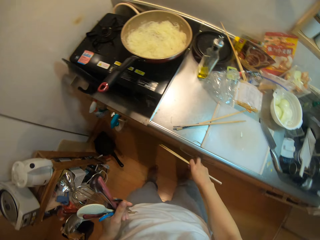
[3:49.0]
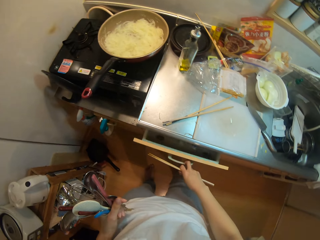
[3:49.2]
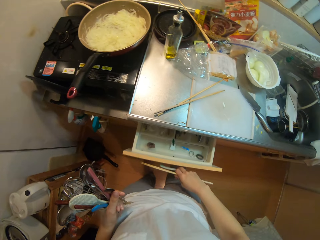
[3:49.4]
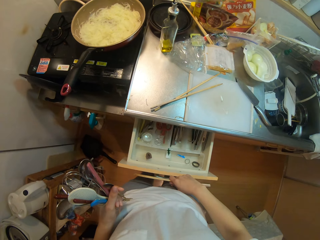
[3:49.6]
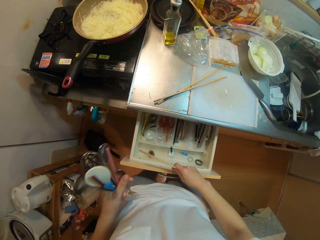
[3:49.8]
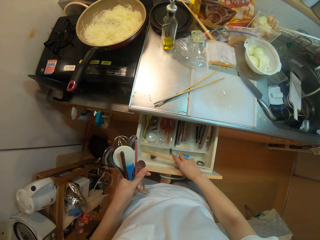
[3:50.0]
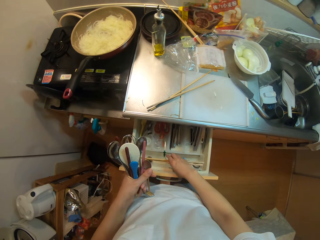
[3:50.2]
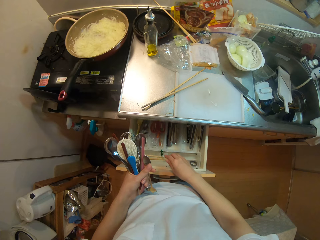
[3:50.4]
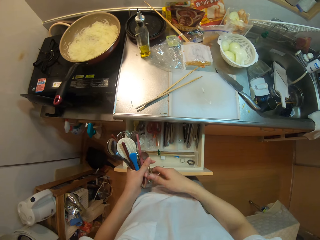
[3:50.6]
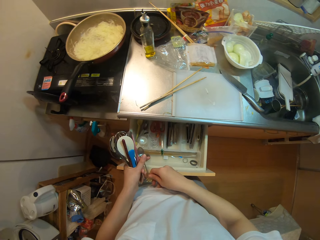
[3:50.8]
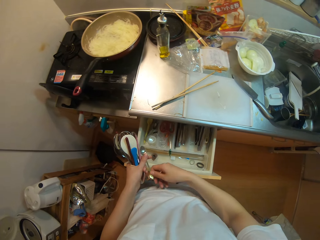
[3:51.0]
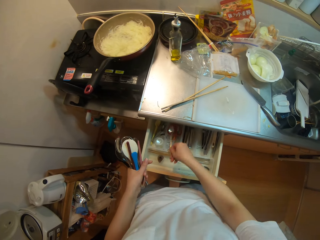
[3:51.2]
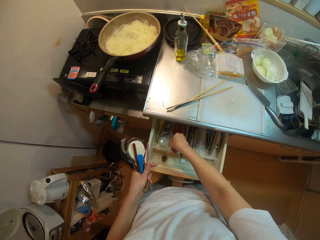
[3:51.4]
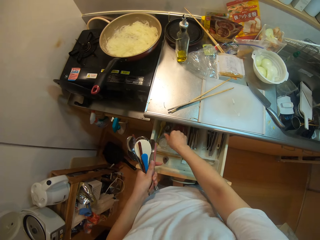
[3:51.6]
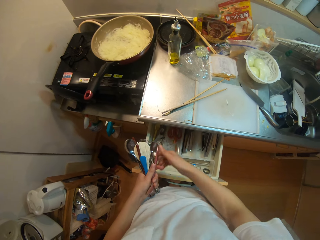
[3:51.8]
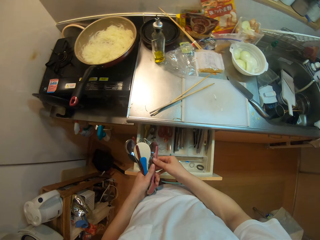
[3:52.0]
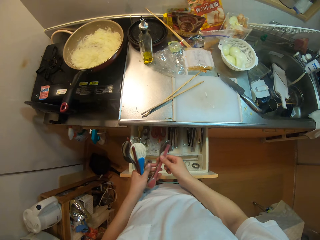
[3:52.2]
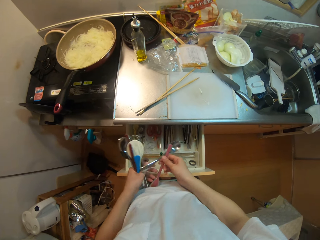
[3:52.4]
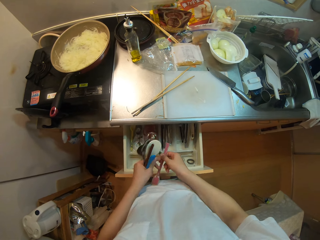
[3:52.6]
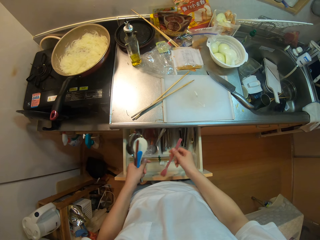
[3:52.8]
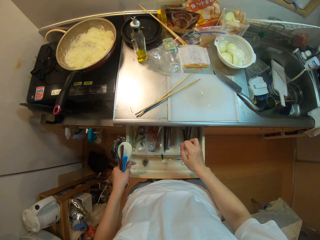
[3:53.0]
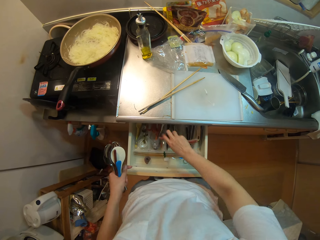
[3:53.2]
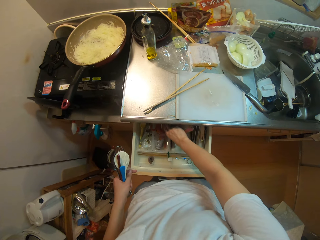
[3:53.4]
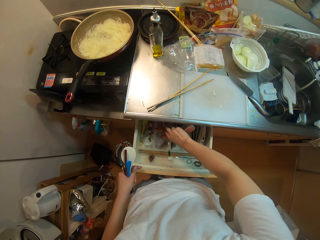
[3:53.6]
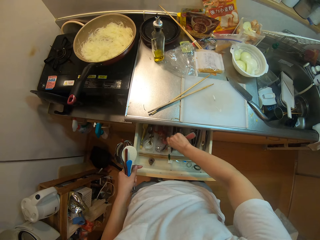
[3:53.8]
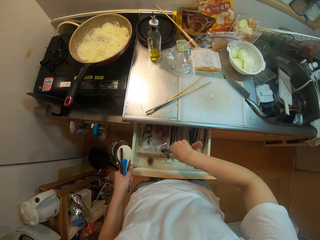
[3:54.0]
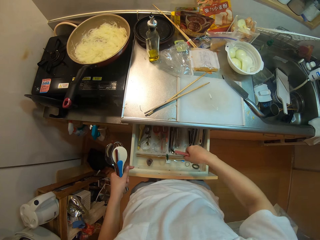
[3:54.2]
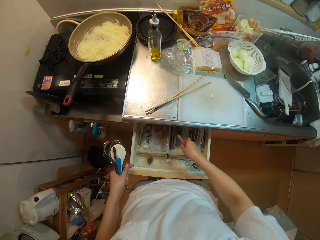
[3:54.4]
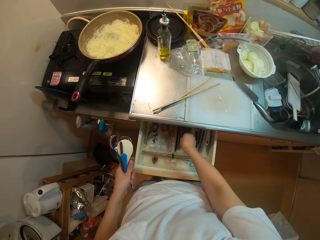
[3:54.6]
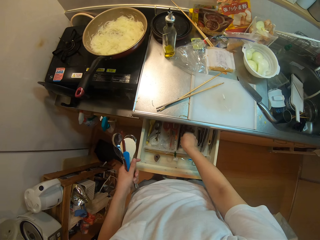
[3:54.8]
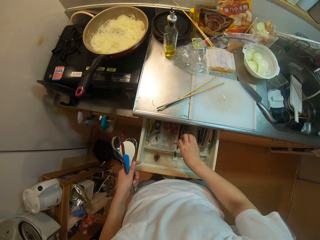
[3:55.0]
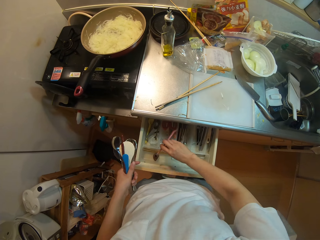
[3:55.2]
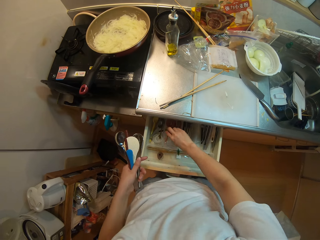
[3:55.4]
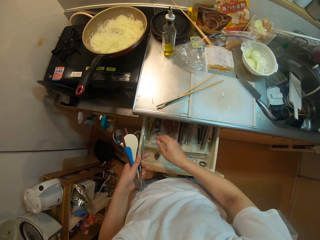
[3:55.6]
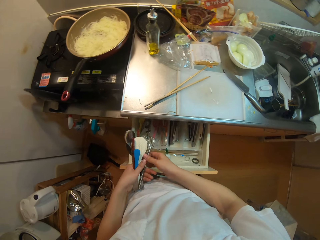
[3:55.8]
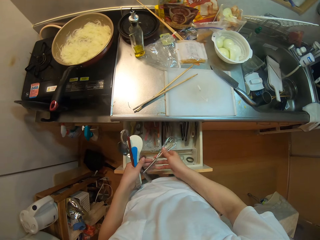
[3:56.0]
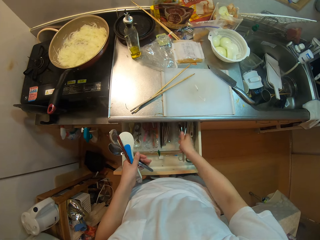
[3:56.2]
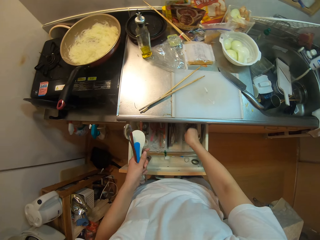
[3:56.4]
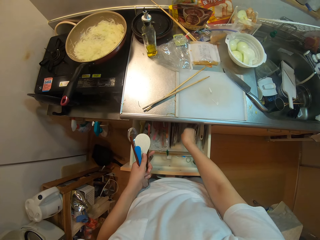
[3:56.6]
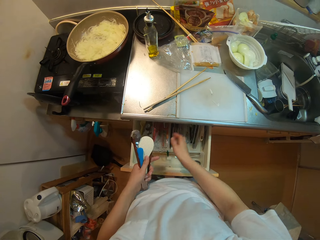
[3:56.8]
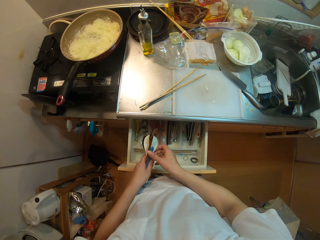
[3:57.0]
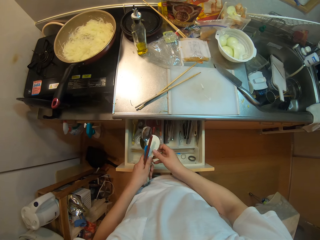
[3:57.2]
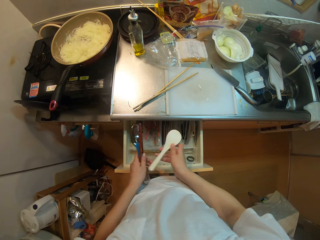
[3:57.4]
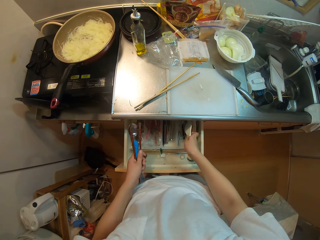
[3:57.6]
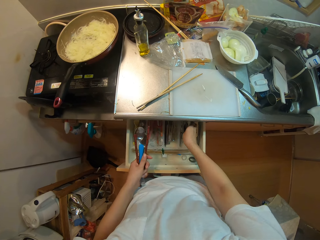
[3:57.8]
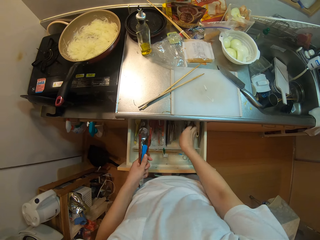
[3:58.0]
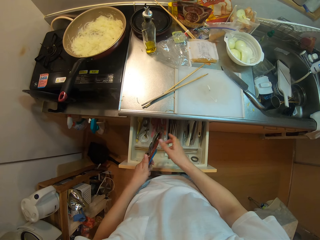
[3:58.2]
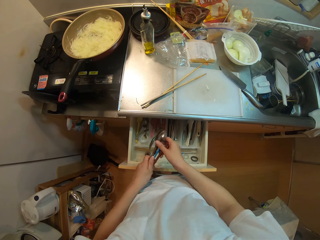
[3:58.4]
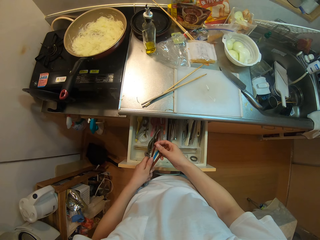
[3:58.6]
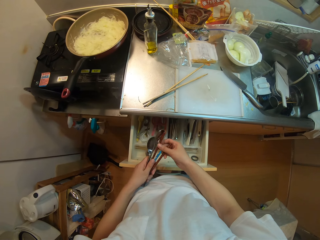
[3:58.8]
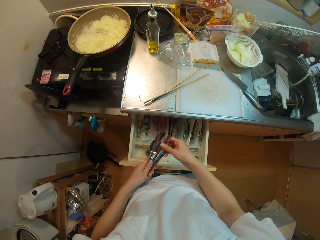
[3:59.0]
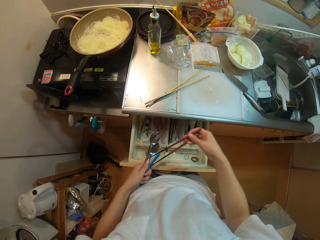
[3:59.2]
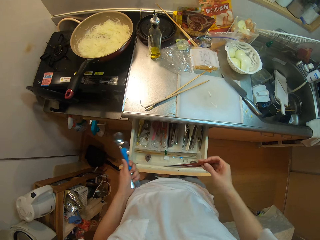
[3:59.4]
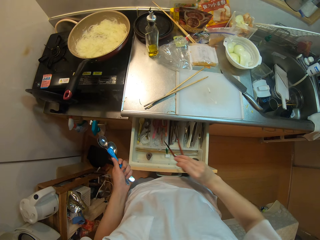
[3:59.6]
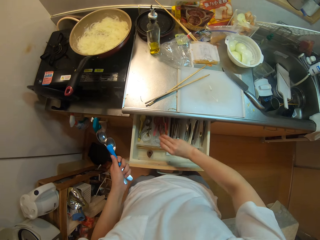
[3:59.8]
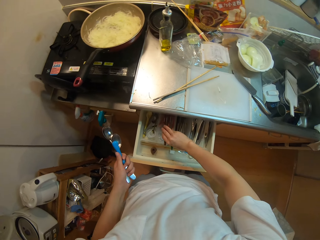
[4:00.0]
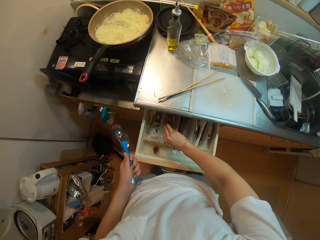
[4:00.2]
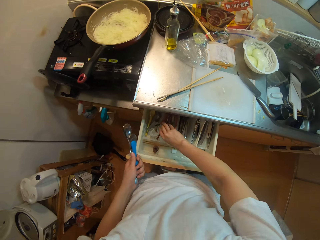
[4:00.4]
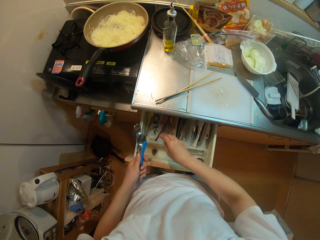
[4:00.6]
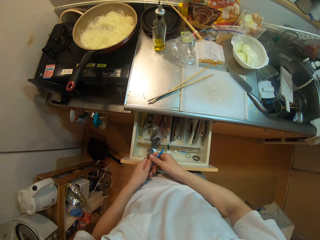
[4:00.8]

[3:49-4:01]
The camera wearer opens the drawer with his right hand. He places the chopsticks in the drawer. He places the utensils in his hands inside the drawer. He arranges the chopsticks and the spoons in the drawer.

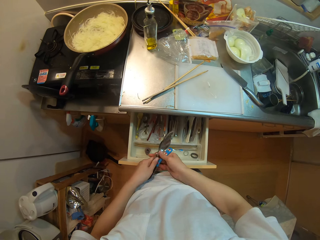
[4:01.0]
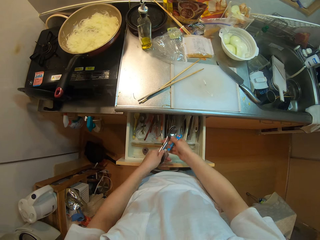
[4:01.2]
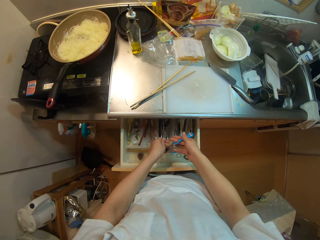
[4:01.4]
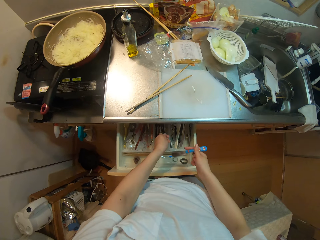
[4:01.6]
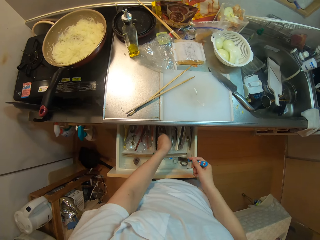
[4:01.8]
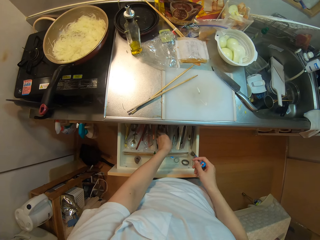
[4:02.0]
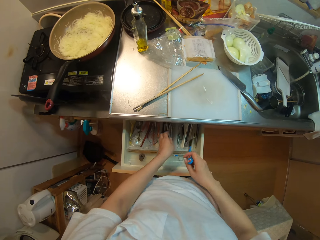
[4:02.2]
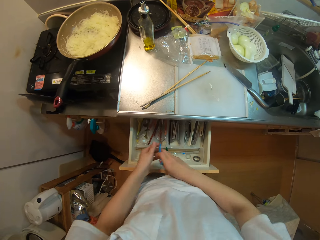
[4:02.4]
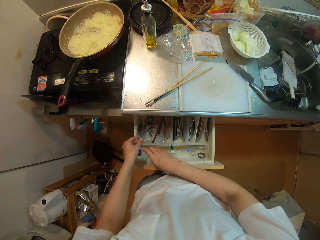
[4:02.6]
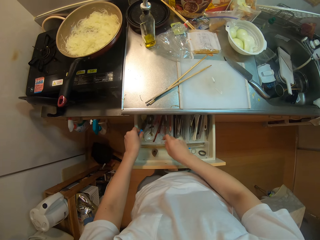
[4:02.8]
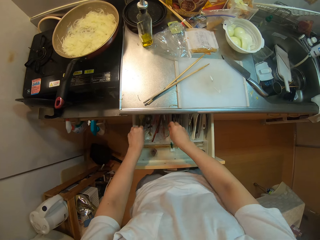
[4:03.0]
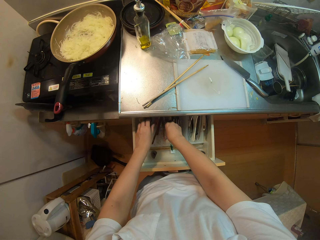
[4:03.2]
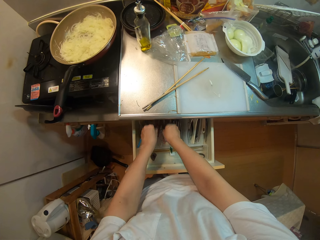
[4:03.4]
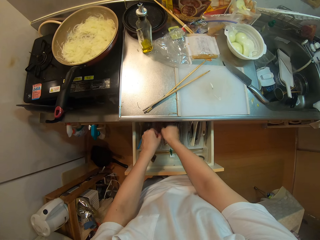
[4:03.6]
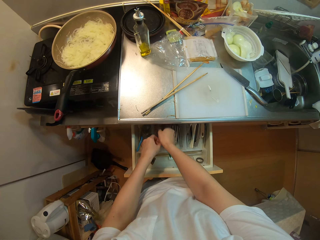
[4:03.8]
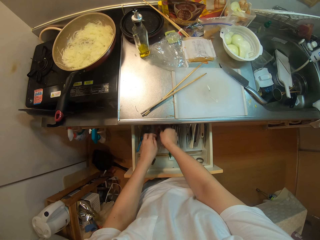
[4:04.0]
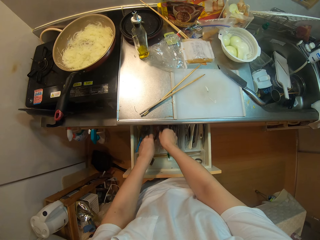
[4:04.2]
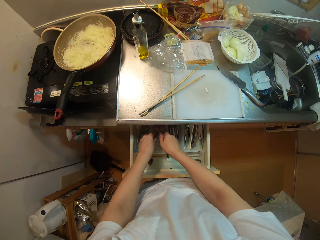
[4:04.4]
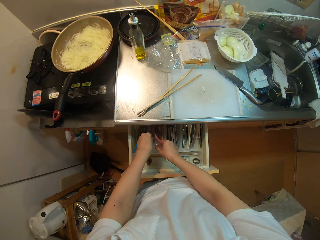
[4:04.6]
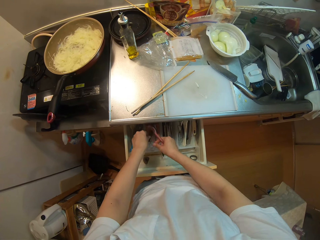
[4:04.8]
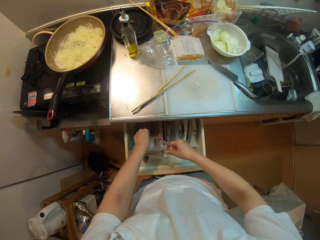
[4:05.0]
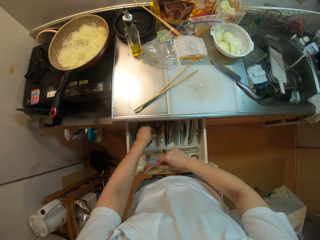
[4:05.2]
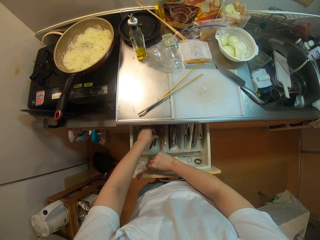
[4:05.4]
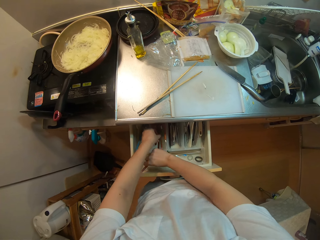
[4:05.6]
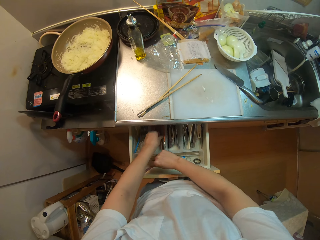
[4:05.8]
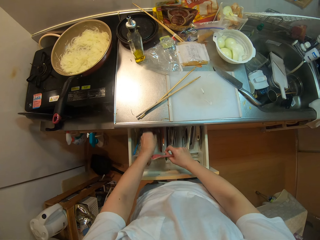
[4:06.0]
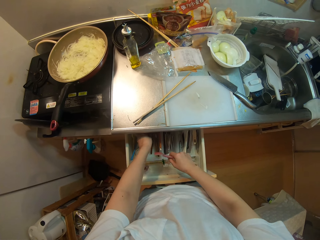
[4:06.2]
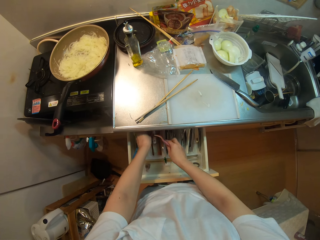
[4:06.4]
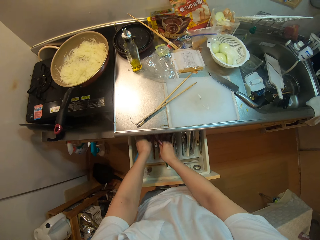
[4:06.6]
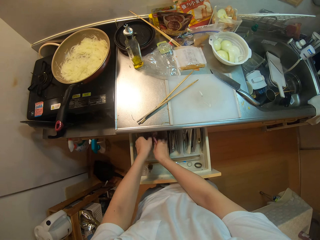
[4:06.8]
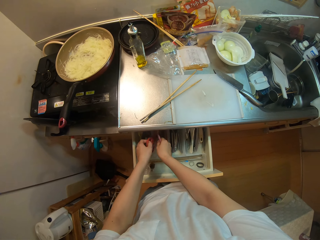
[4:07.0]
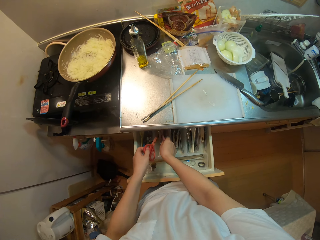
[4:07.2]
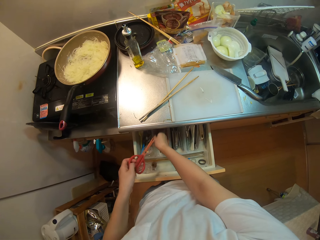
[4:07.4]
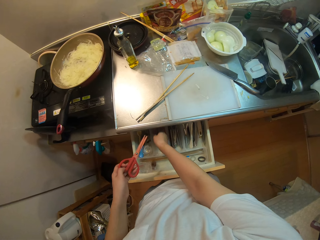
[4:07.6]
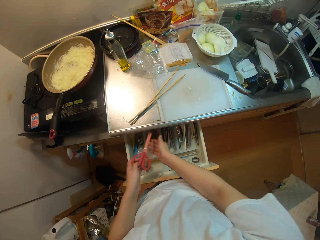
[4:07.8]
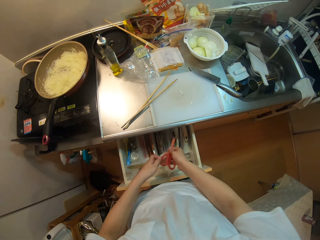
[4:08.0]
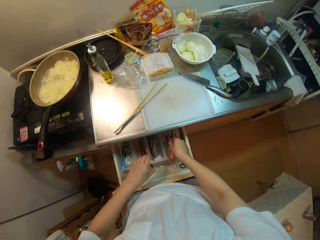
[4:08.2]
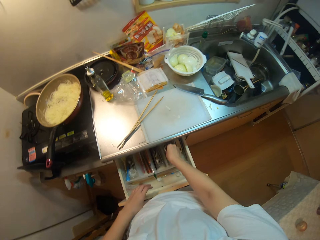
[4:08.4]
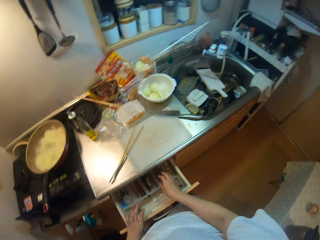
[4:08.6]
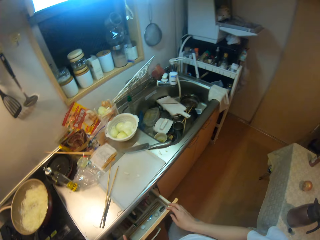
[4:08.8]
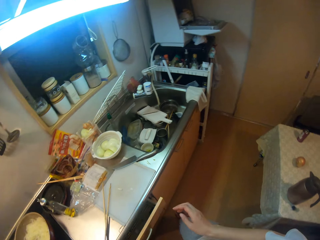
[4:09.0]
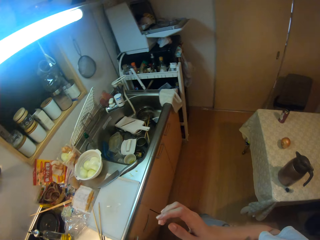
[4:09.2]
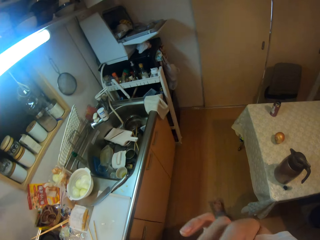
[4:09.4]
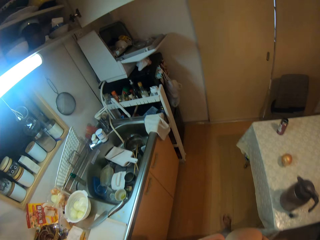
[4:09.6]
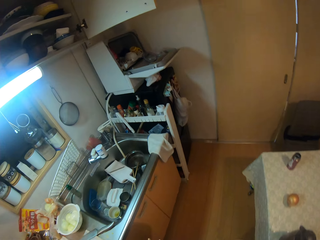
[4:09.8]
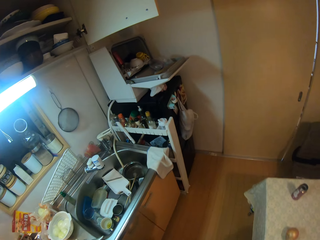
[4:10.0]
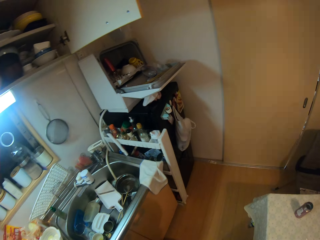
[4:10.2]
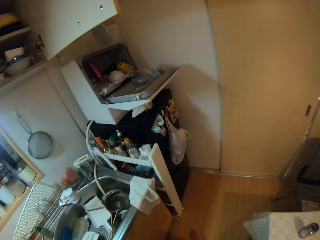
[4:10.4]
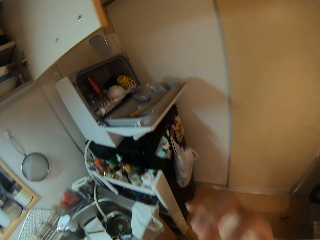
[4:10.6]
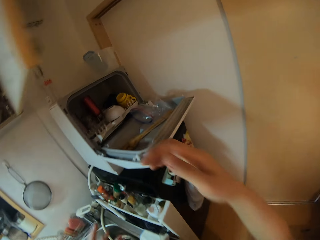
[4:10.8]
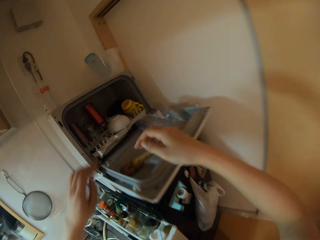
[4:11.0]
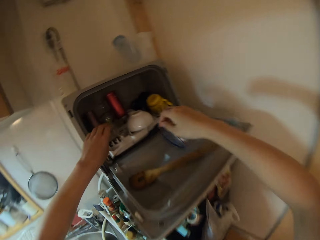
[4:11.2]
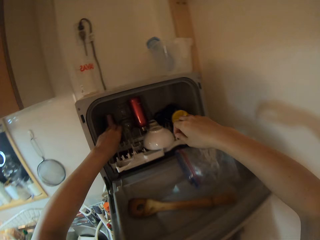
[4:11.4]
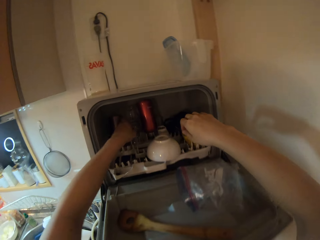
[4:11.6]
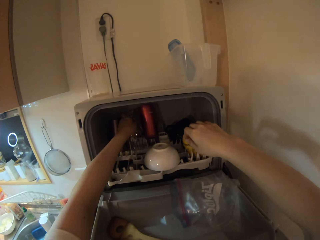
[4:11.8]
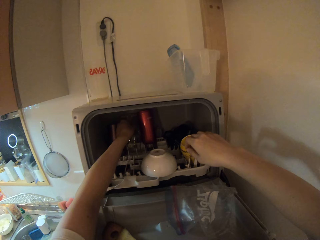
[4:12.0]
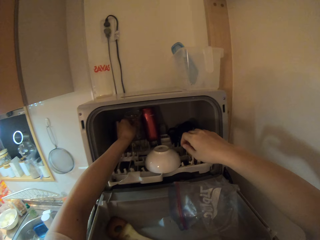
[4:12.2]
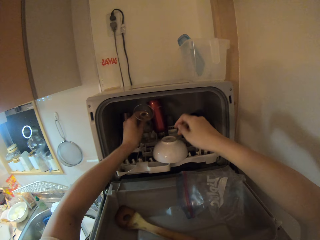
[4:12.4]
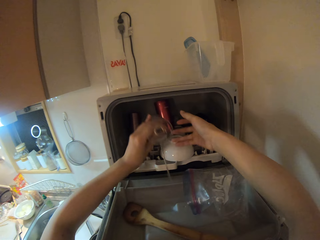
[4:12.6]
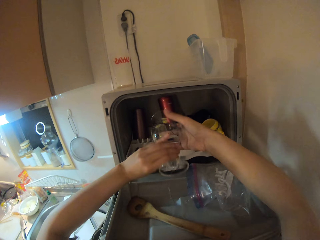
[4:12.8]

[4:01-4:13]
The camera wearer adjusts the utensils in the drawer. They close the drawer. They walk a few steps.
